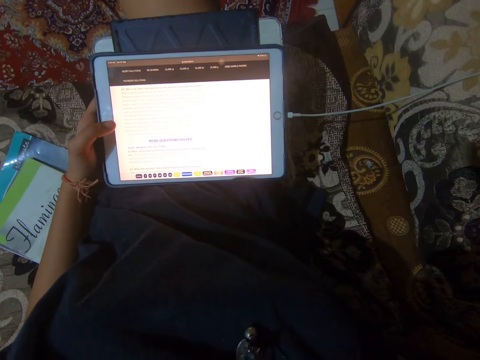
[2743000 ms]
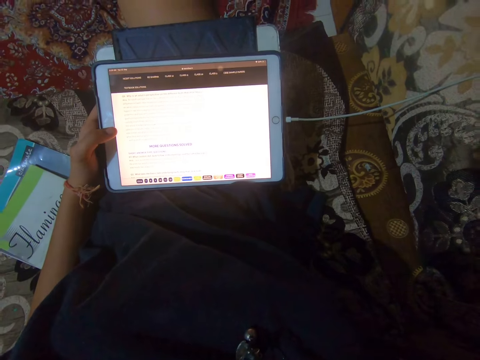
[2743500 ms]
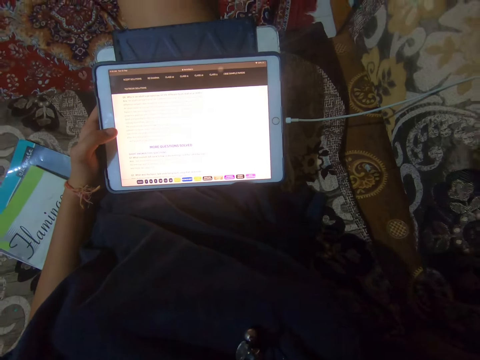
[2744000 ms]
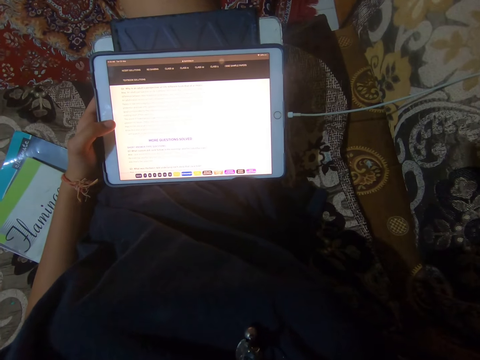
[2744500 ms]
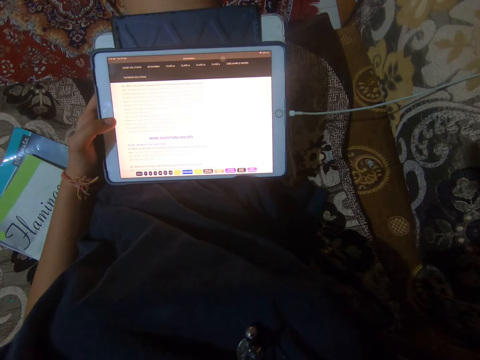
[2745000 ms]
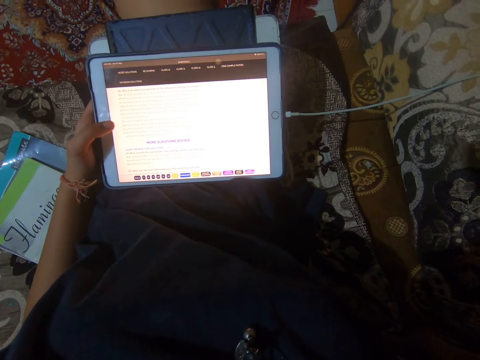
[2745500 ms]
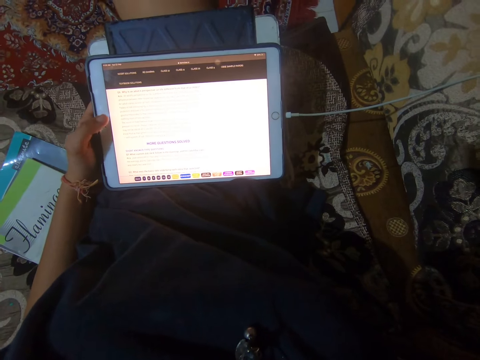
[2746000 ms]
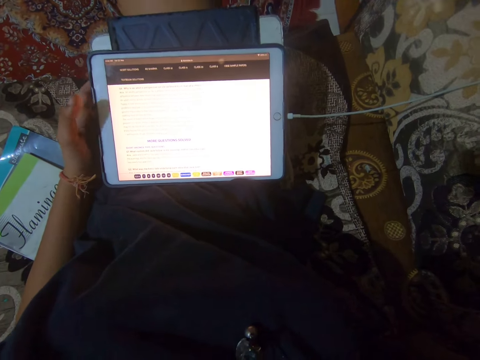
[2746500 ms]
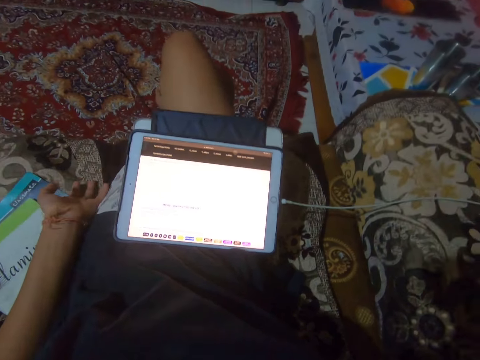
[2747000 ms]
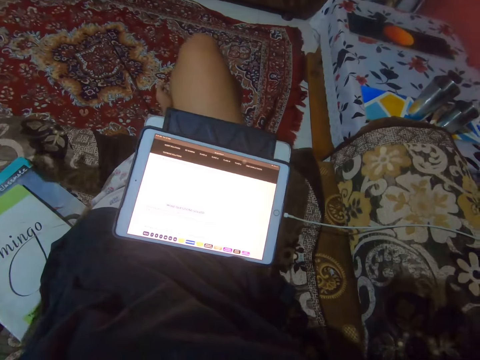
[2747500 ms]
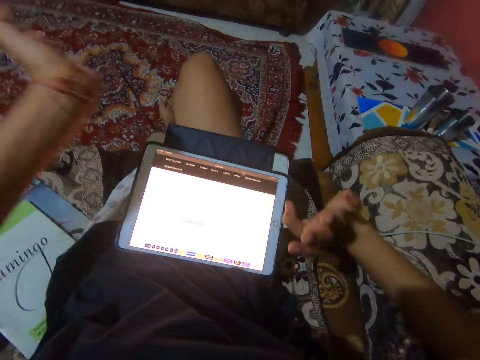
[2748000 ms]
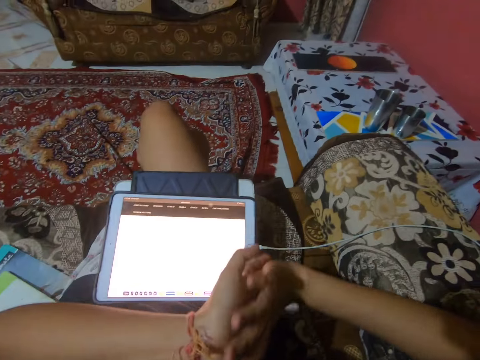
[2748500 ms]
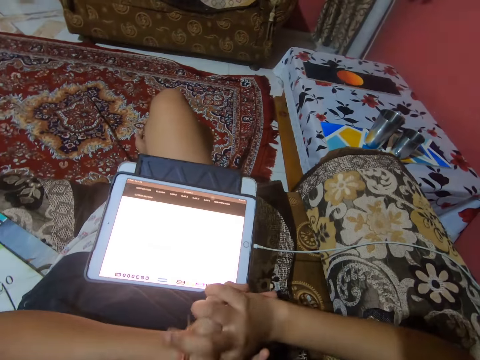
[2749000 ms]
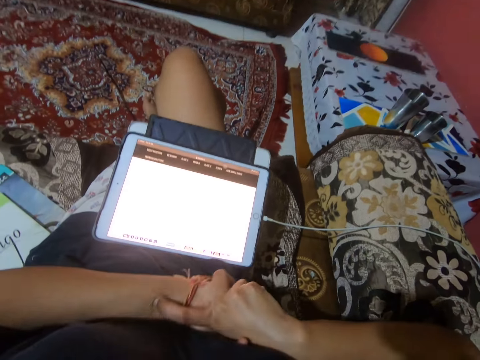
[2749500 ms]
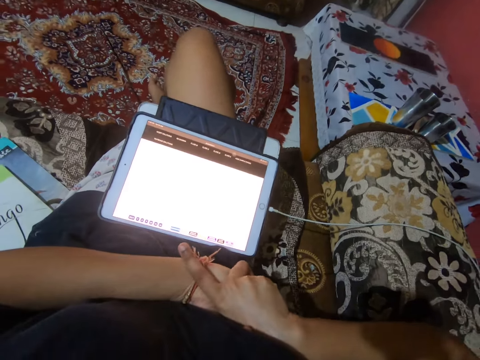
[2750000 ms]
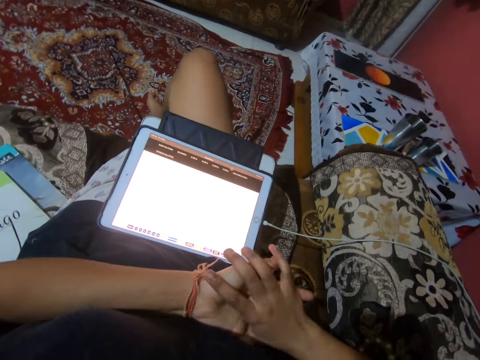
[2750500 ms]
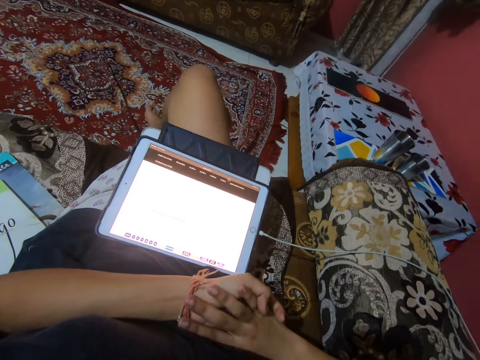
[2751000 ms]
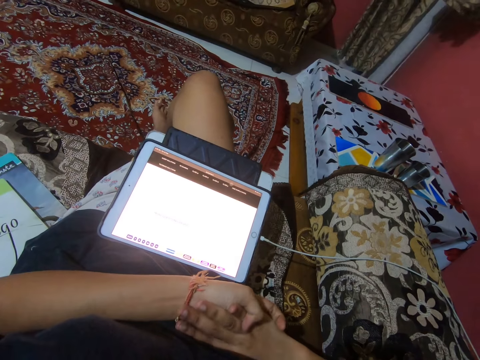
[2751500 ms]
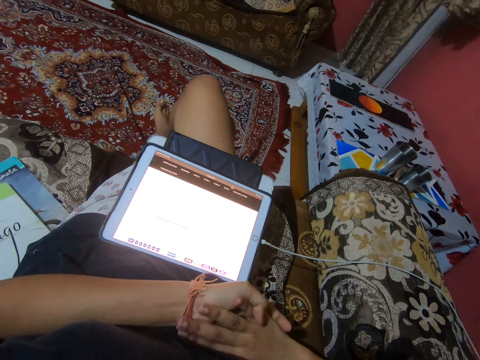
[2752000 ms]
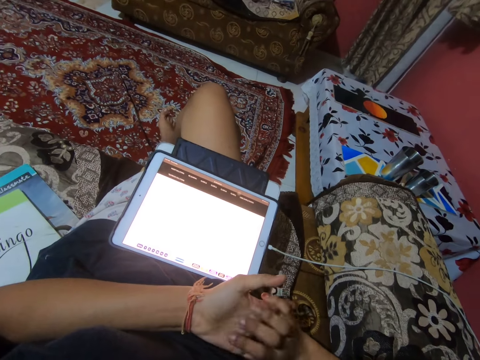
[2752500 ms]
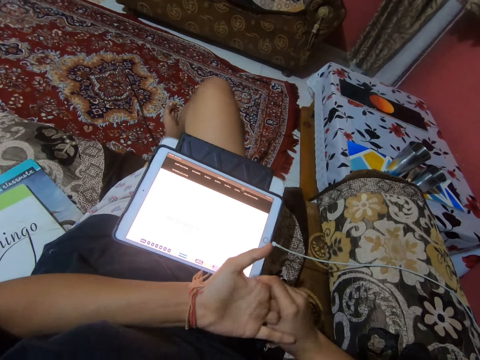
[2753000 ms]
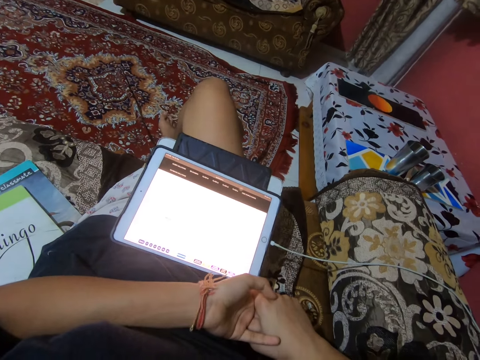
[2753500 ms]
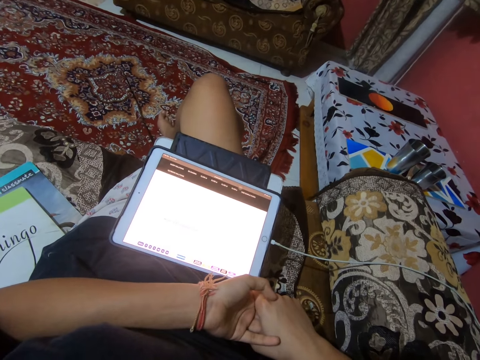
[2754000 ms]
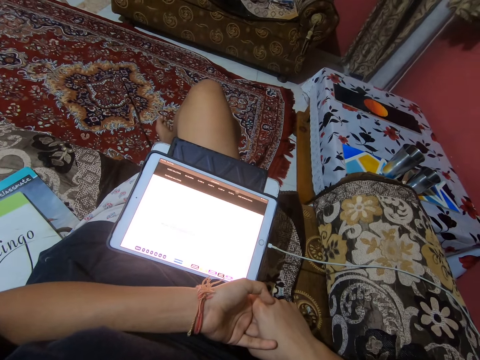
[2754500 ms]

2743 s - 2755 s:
The camera wearer moves her hand from the tablet. She puts her hands together. She squeezes her hands. She stares at the tablet.

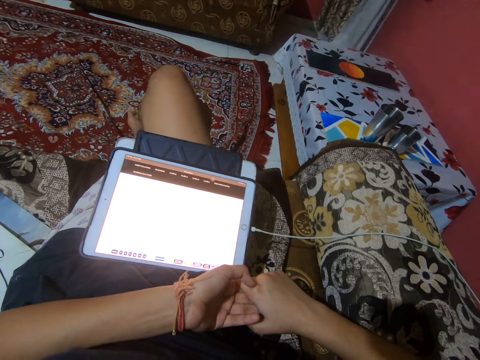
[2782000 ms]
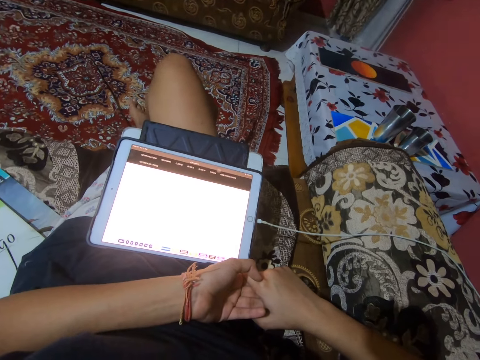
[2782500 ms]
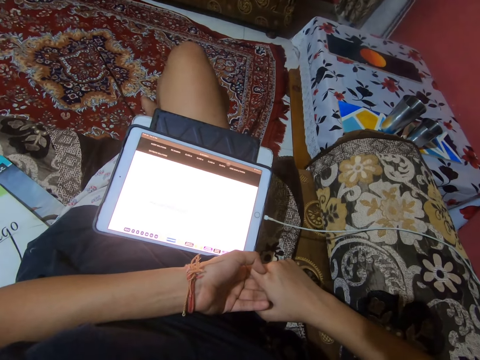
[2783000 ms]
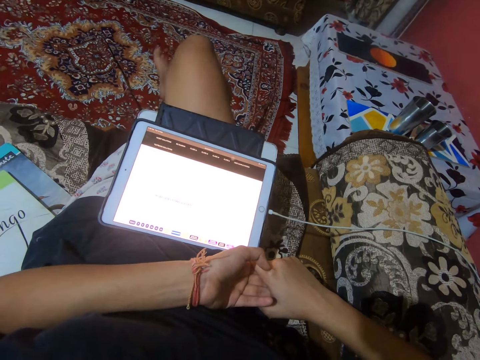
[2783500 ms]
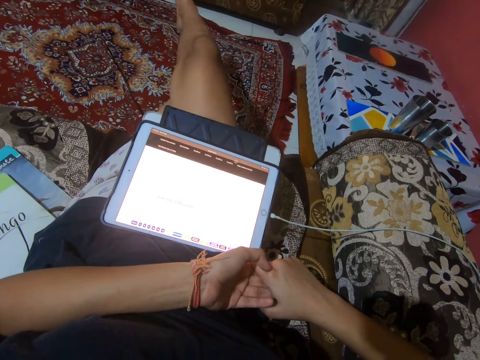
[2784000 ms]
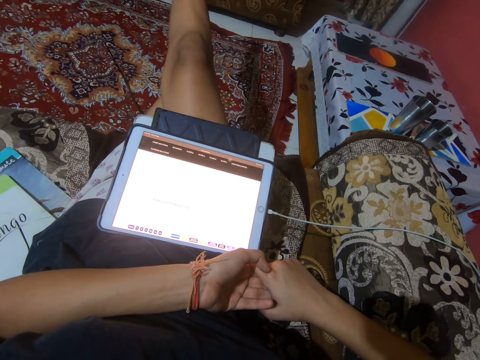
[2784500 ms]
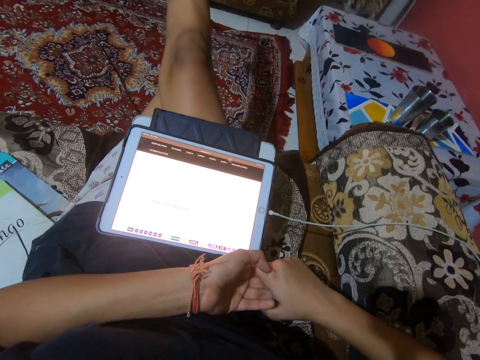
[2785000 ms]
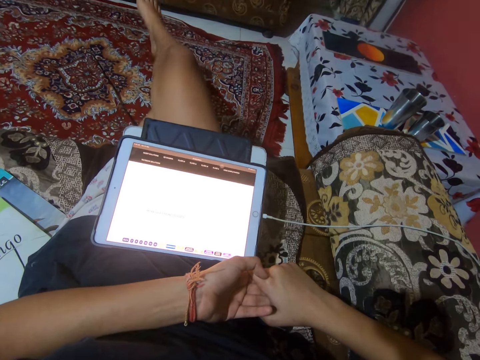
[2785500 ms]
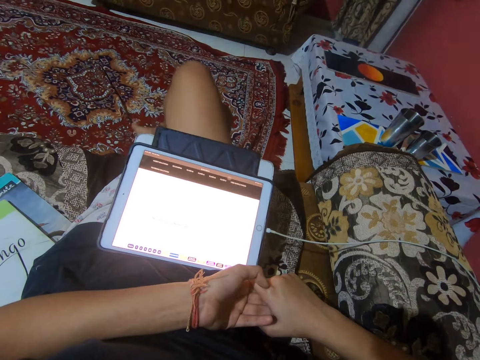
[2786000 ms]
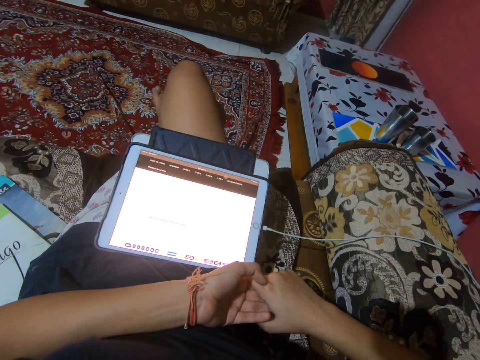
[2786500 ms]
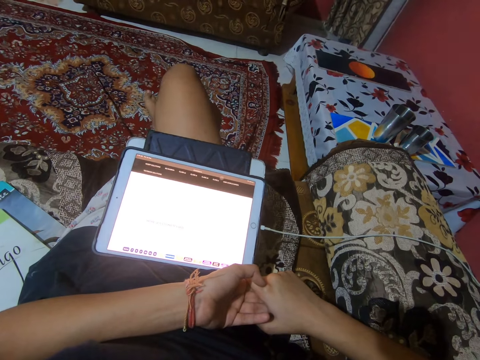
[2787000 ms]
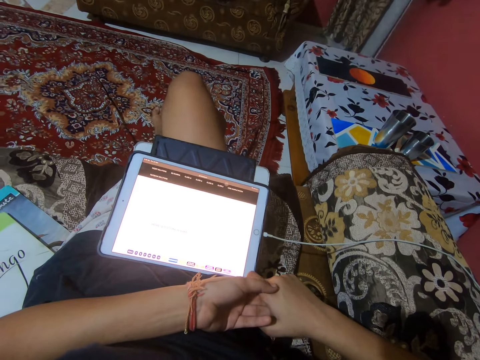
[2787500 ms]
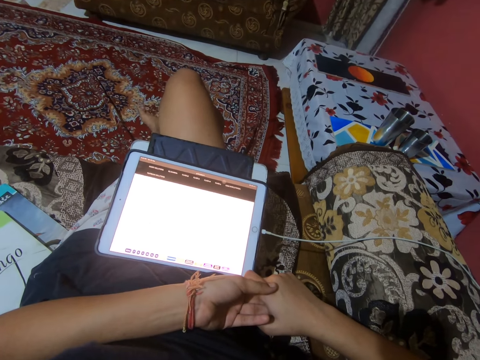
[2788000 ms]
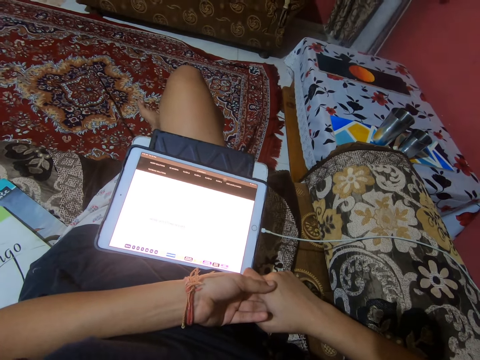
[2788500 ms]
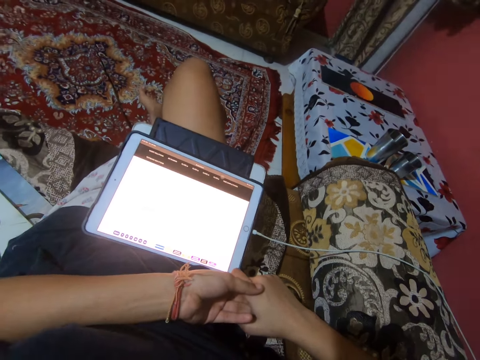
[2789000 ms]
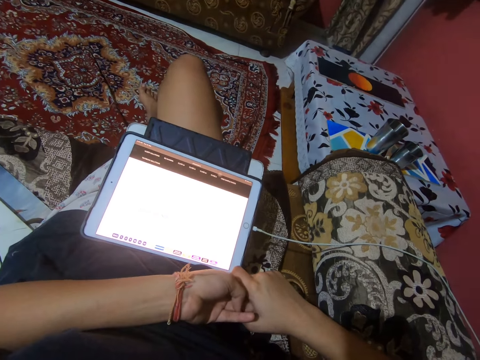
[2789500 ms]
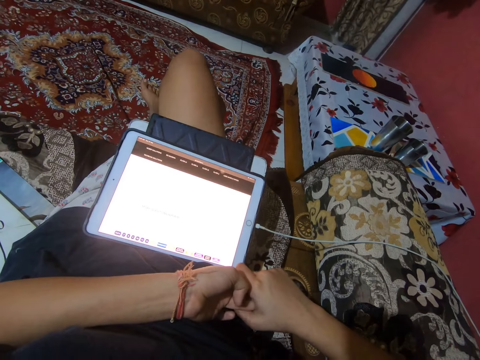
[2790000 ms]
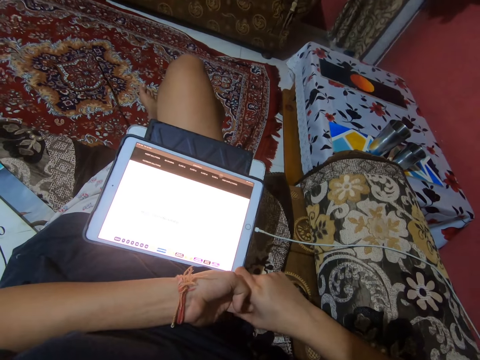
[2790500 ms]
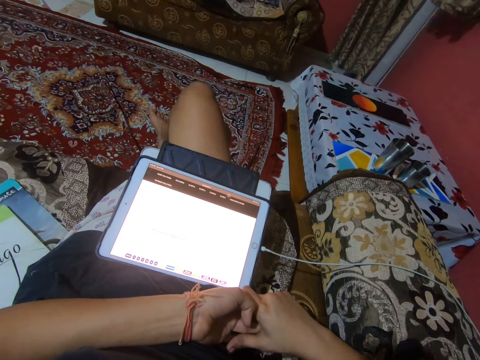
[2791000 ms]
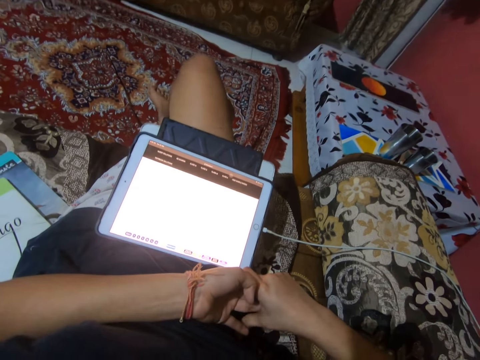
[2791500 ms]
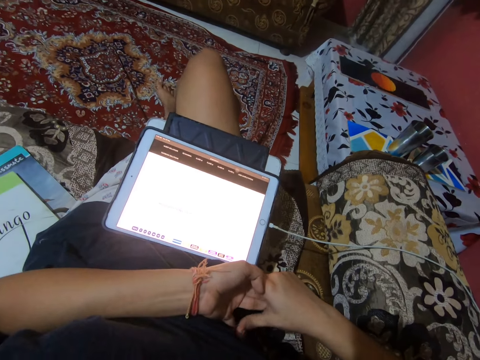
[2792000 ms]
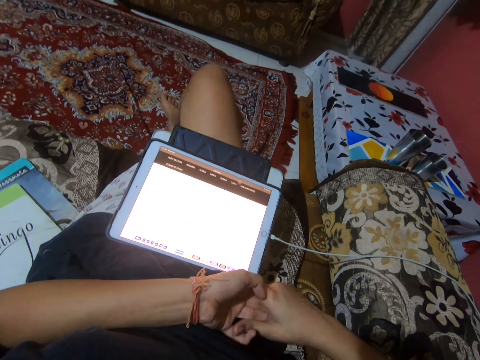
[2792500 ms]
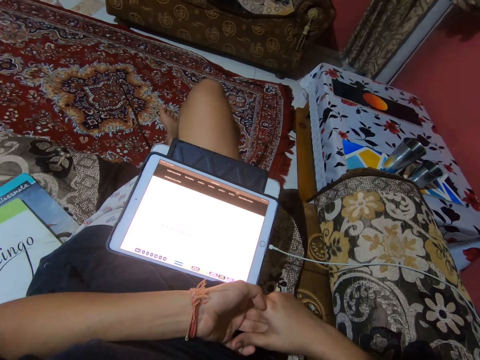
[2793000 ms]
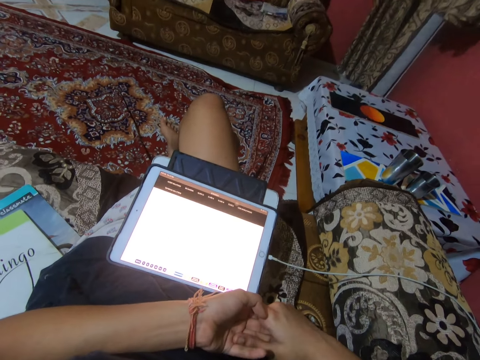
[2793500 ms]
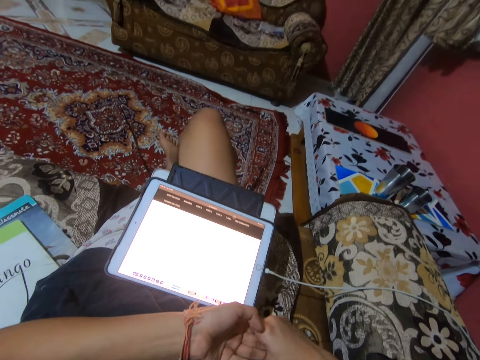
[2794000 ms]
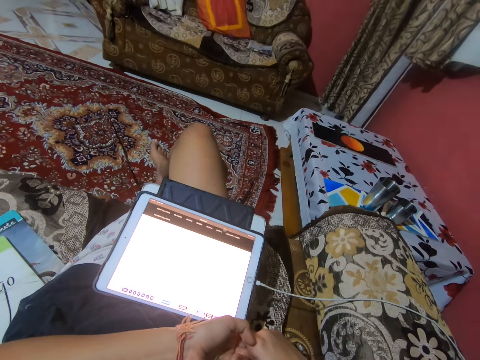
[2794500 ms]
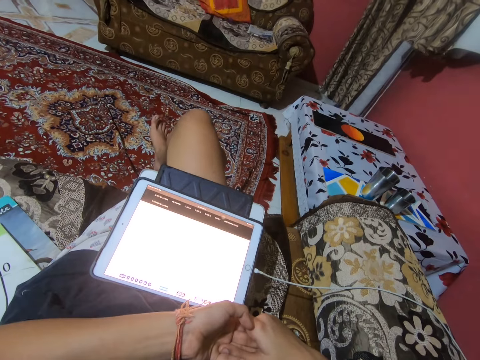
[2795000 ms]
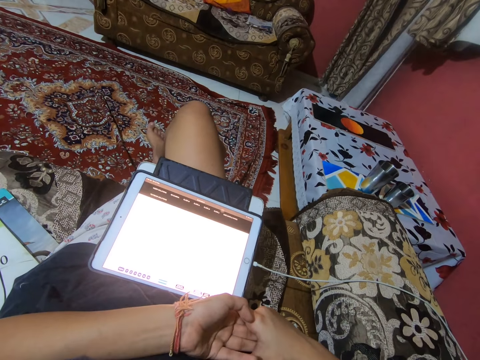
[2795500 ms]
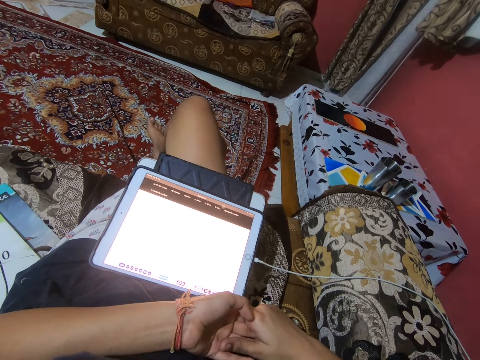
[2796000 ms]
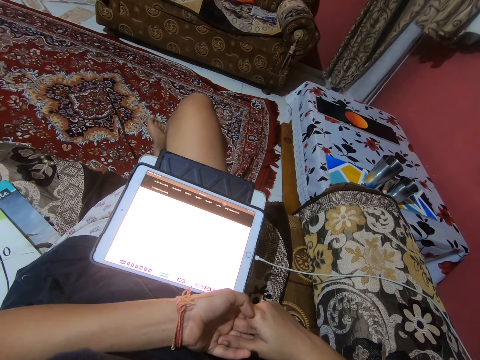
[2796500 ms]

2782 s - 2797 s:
The camera wearer raises her right leg. She puts her leg down. She stares at the tablet. She moves her fingers in a circular motion.
